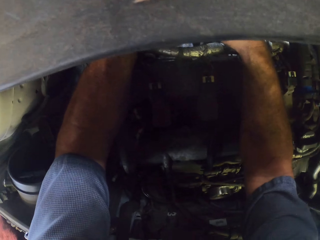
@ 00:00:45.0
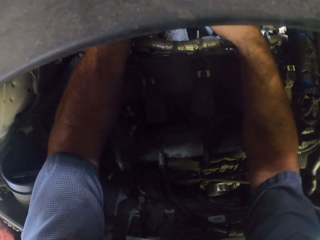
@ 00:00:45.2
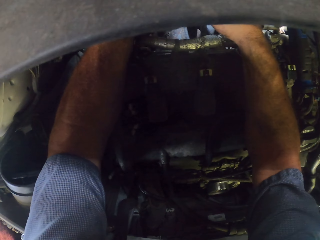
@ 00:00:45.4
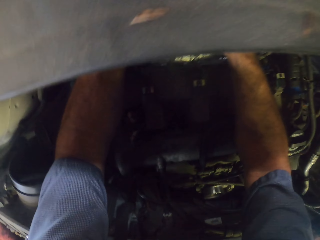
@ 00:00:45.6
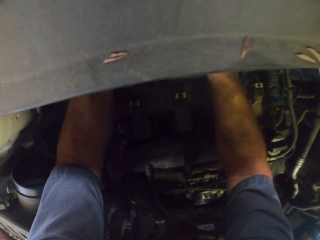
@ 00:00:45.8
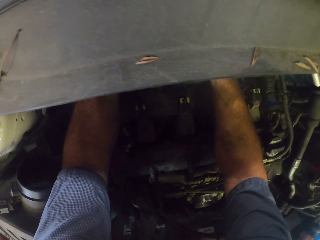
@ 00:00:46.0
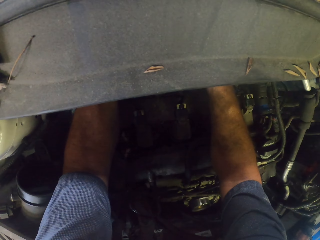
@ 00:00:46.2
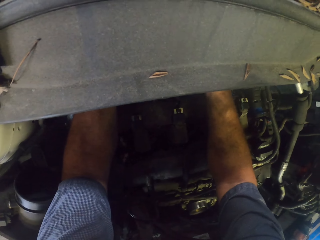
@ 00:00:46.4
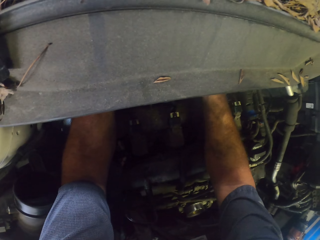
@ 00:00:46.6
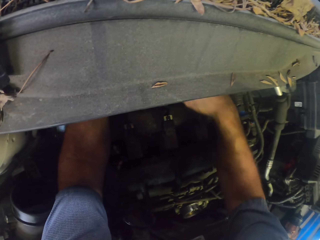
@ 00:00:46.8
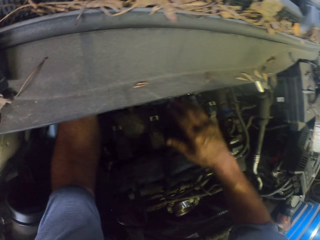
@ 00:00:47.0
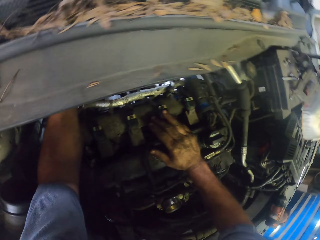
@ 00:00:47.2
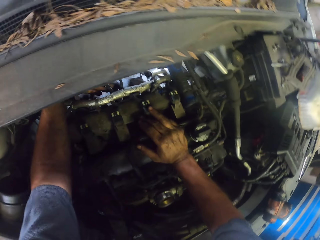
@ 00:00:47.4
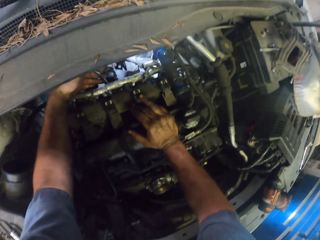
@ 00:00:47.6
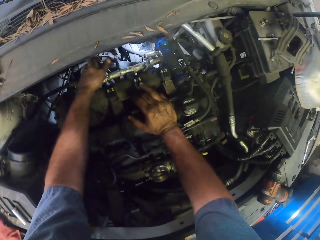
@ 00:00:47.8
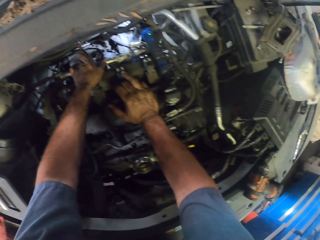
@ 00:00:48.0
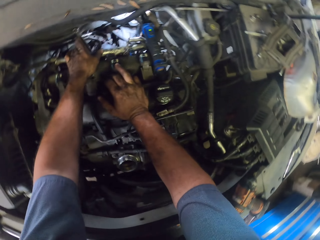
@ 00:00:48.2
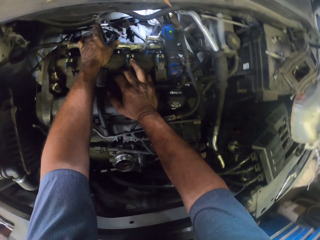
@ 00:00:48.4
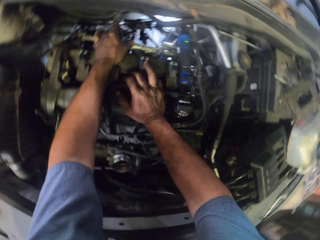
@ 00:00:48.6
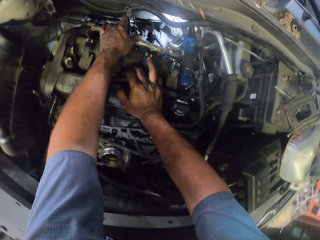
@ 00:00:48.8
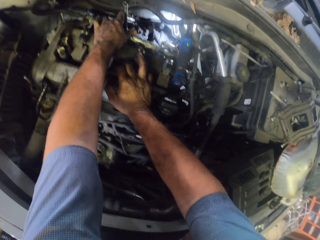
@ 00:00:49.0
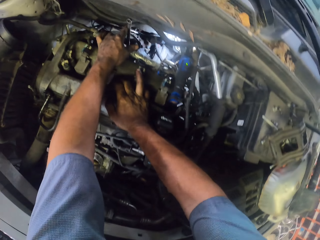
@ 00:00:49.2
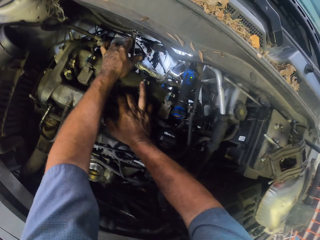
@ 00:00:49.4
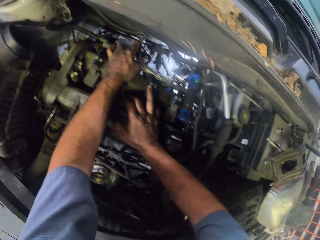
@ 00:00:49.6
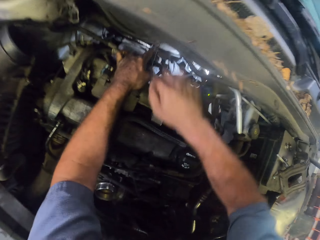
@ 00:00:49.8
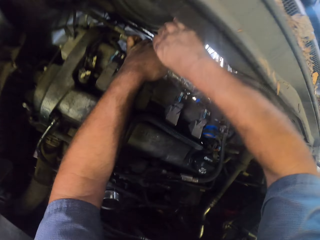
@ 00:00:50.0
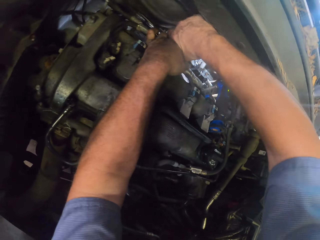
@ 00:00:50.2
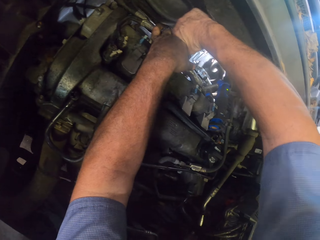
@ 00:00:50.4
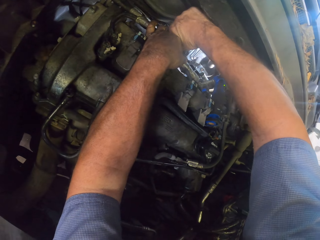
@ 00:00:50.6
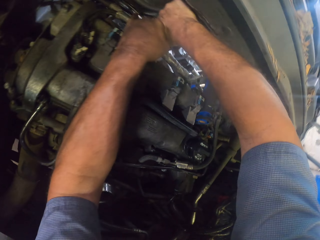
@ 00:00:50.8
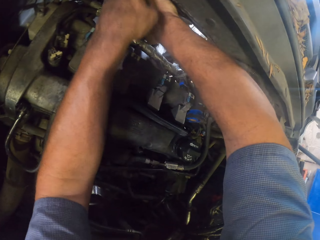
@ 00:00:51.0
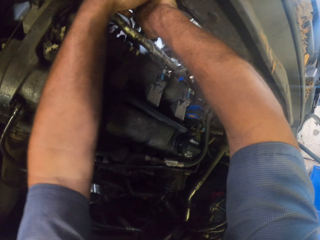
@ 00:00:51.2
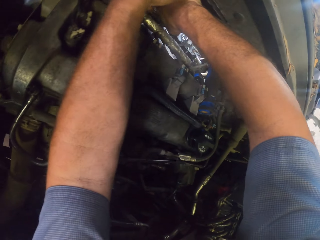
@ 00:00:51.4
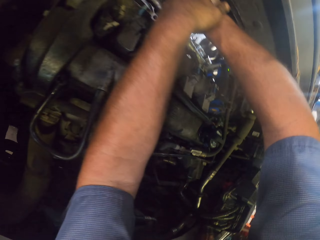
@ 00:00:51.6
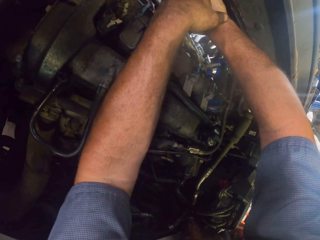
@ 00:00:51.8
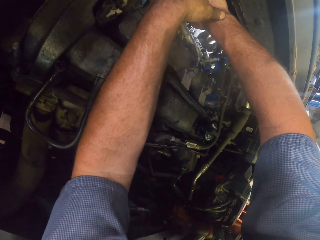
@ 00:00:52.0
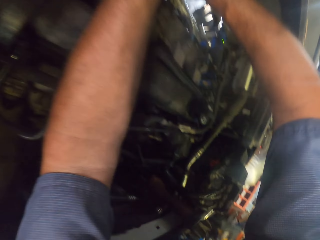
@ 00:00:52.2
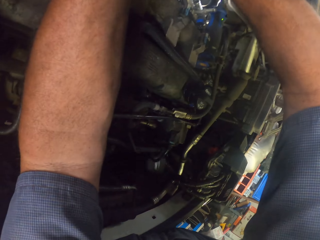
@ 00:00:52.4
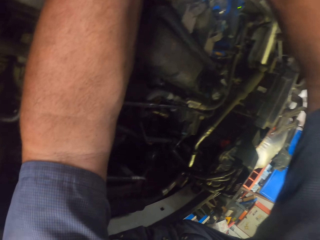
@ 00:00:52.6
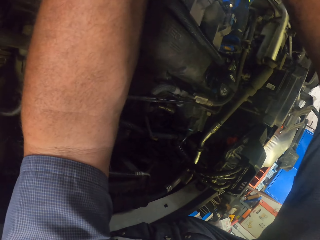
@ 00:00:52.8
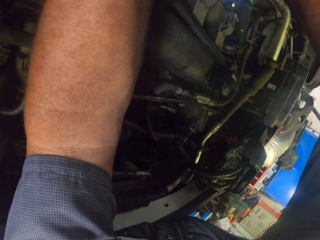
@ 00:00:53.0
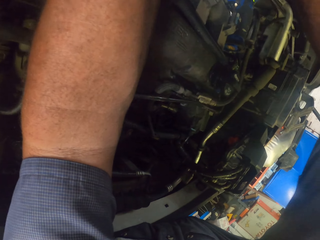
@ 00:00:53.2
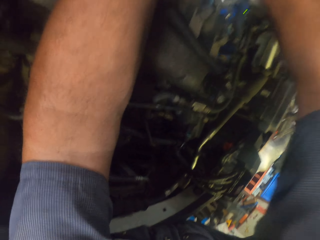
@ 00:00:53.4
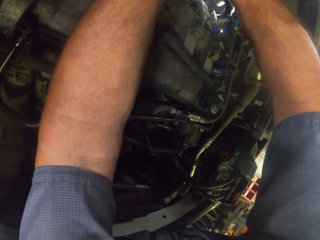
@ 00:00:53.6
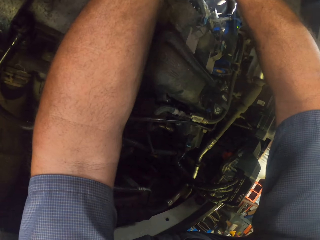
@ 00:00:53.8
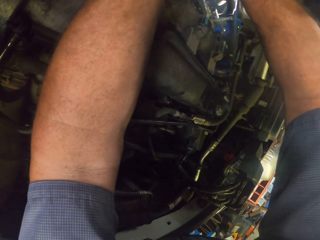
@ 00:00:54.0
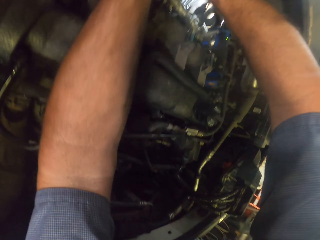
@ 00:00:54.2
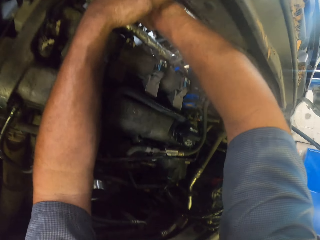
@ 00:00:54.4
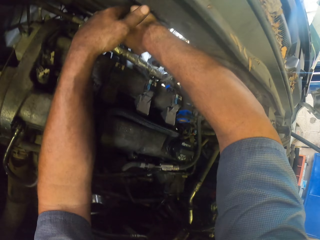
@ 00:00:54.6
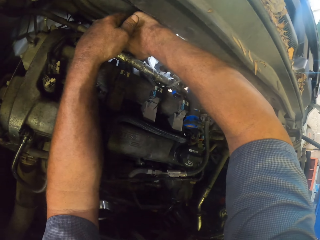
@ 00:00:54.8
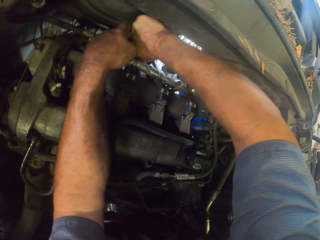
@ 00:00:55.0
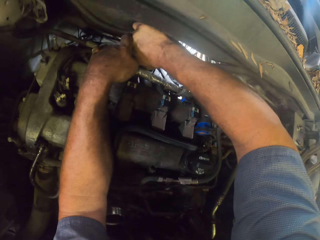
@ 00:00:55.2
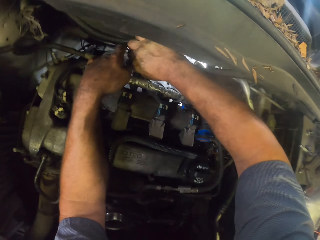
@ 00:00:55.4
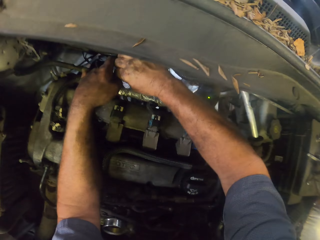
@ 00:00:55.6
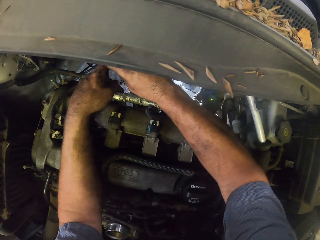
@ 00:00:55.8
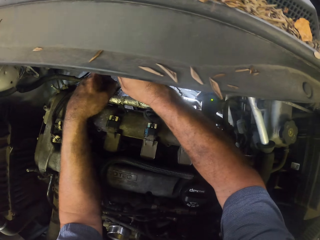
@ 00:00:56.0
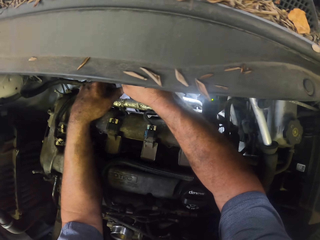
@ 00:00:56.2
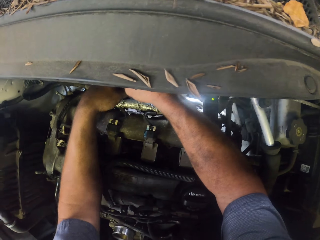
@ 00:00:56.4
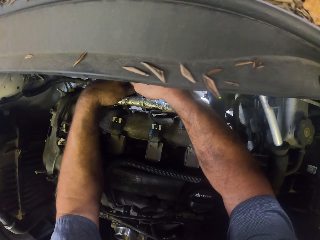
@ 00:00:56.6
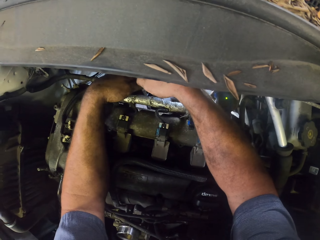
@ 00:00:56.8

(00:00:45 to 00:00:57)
The camera wearer pulls the spanner.

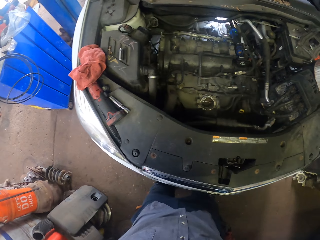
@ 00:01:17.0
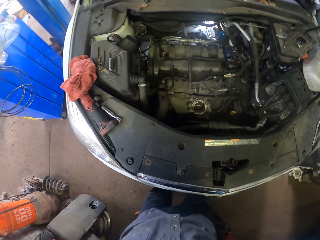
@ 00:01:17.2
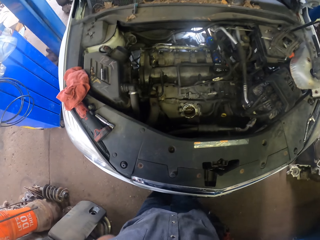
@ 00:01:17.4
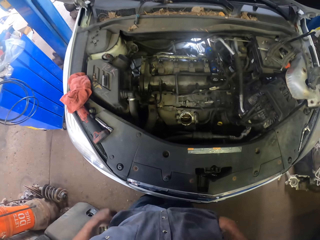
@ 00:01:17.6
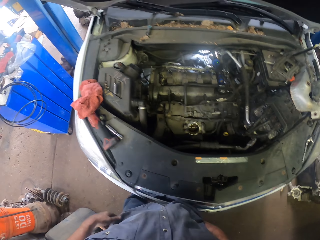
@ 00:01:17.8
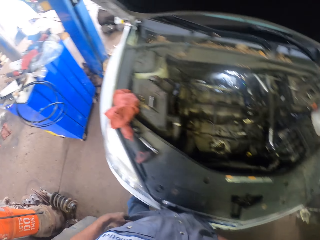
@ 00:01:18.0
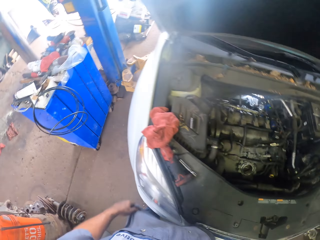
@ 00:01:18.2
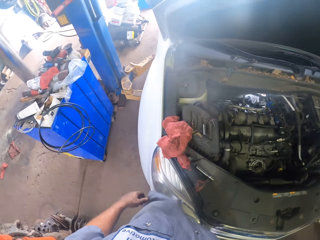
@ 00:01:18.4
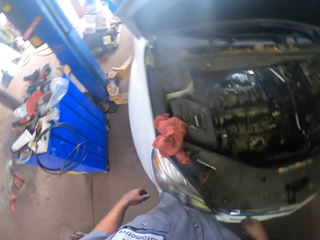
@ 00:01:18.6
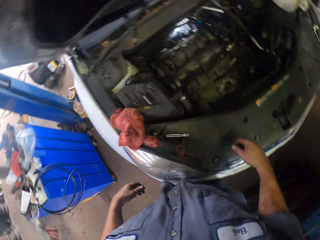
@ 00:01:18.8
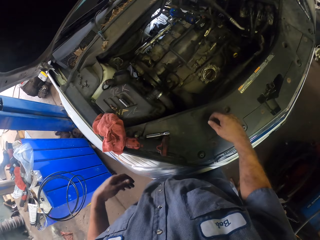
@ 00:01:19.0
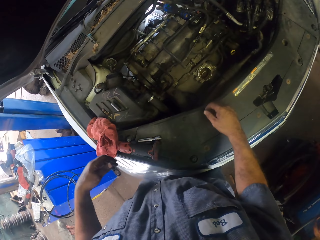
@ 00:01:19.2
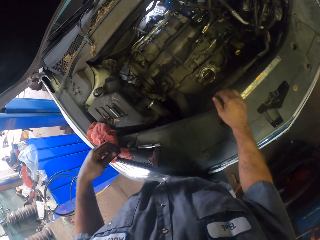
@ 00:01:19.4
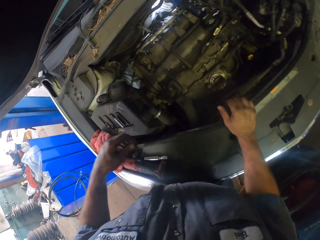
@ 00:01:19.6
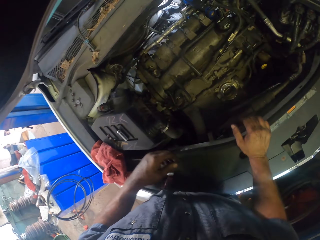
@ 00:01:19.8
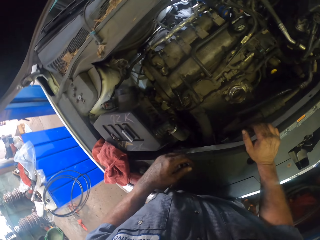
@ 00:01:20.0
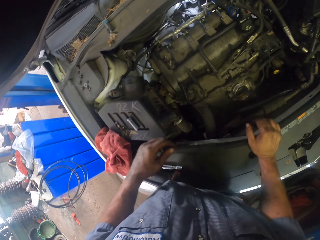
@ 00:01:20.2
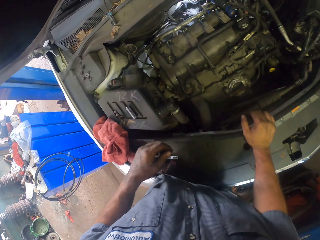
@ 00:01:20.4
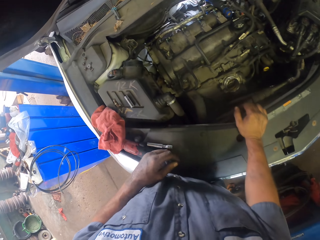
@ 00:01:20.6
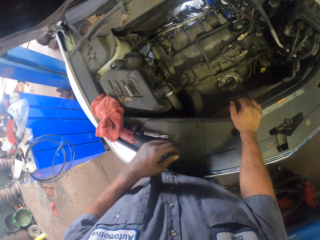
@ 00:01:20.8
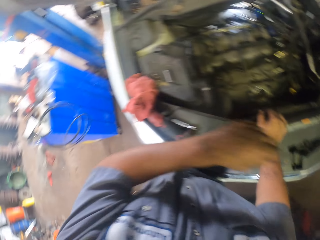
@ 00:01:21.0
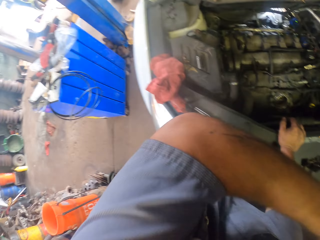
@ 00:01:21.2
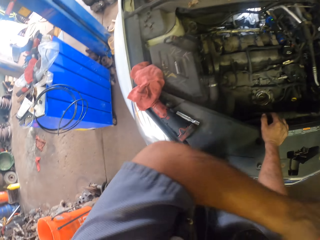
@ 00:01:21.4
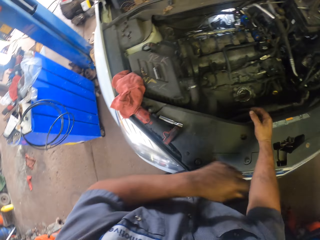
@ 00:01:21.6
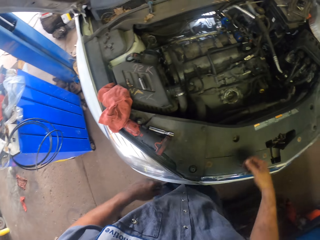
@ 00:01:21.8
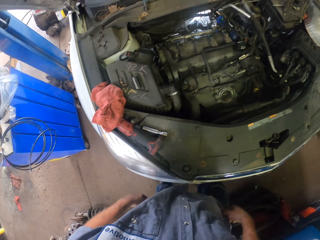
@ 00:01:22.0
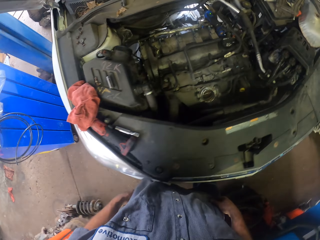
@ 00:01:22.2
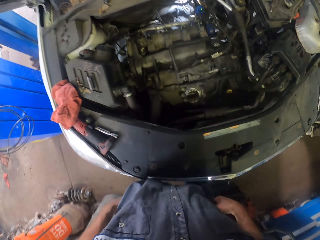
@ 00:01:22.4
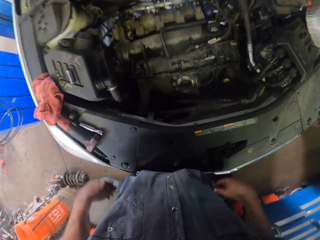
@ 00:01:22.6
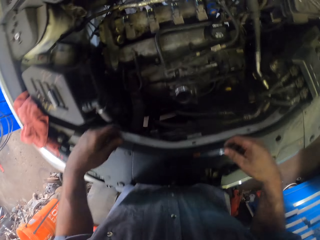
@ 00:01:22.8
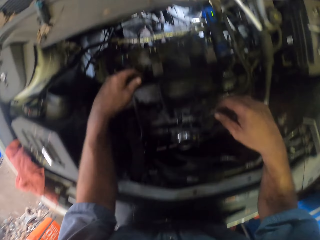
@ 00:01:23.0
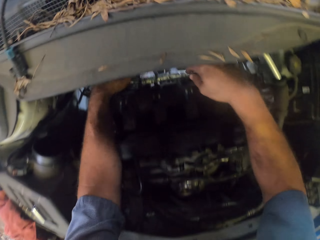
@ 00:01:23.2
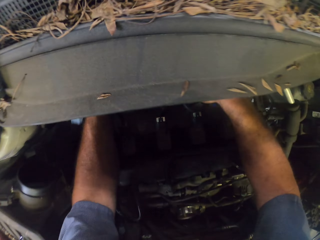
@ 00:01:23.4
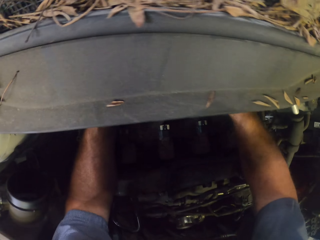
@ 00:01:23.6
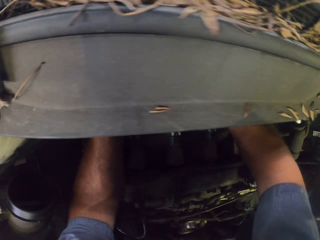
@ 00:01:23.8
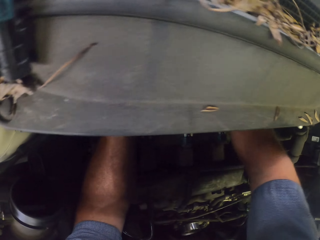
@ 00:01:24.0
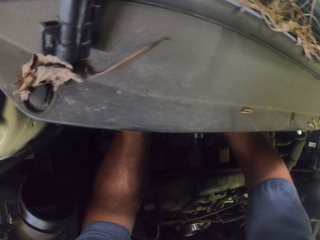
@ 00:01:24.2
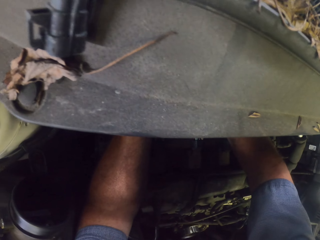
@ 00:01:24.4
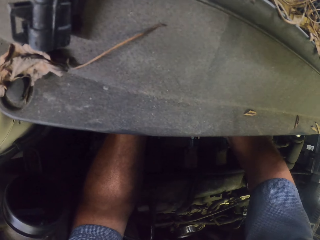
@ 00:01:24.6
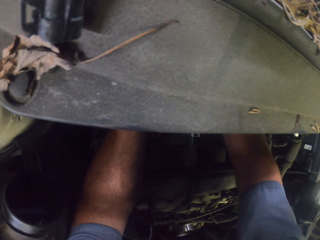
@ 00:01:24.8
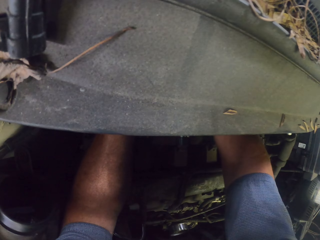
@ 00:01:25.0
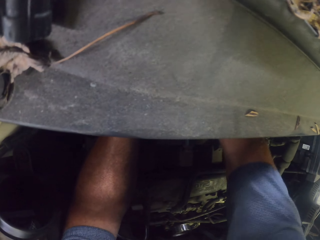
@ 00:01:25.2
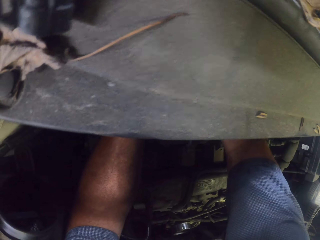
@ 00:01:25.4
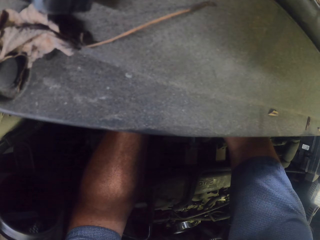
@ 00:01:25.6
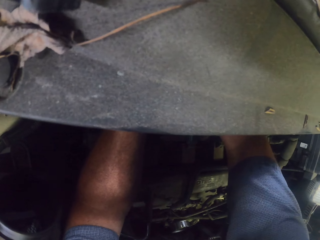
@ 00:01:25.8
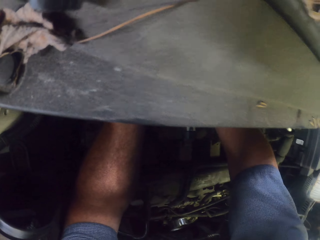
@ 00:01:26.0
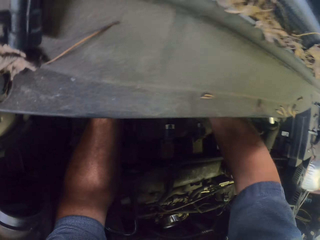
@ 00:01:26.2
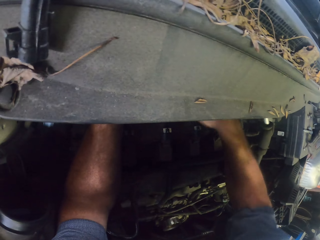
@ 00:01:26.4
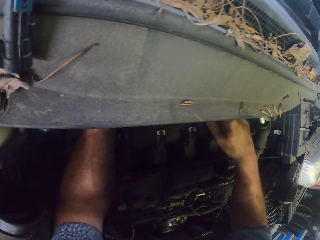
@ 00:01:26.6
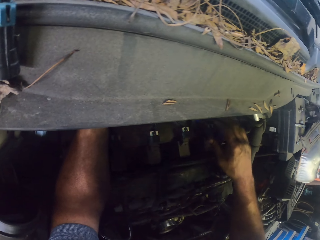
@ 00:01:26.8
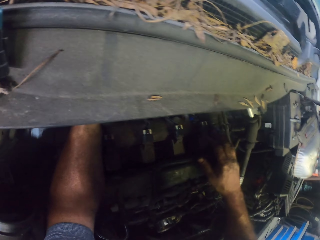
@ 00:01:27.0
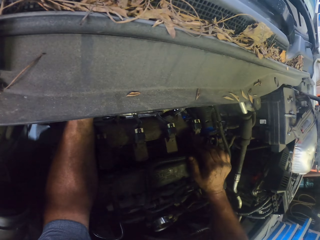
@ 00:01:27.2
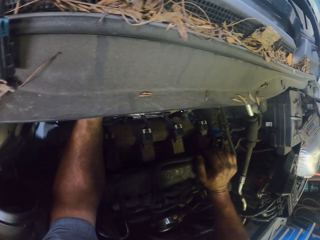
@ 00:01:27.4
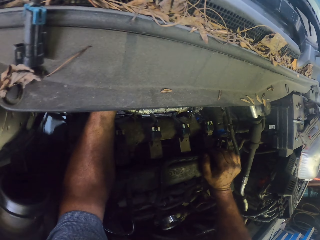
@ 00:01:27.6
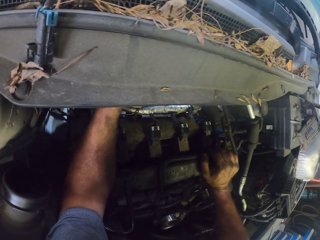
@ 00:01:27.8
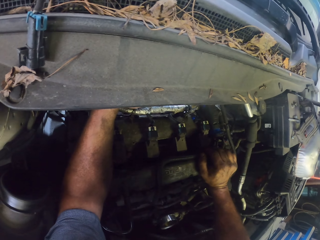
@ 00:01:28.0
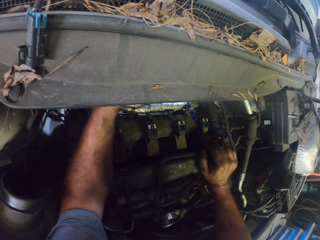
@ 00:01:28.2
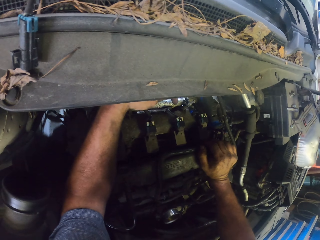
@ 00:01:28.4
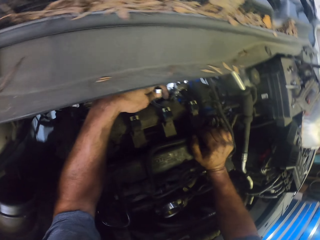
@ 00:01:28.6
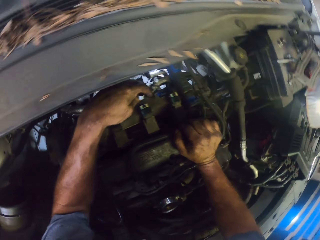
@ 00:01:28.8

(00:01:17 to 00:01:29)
The camera wearer pulls the shirt. They lean on the car. They fix the bonnet area with a spanner.
